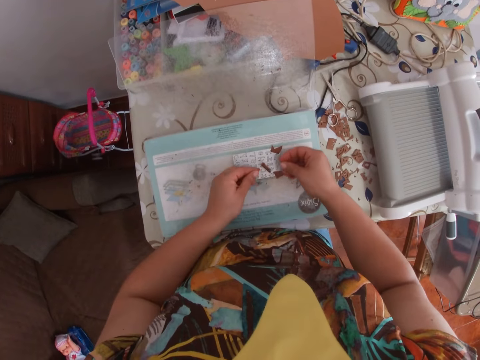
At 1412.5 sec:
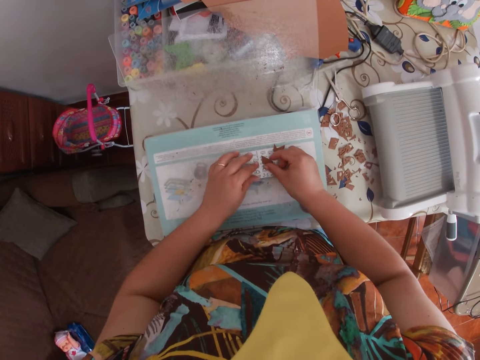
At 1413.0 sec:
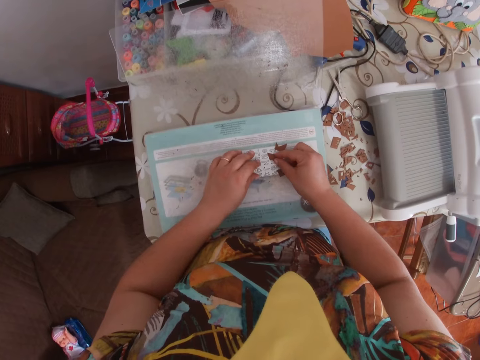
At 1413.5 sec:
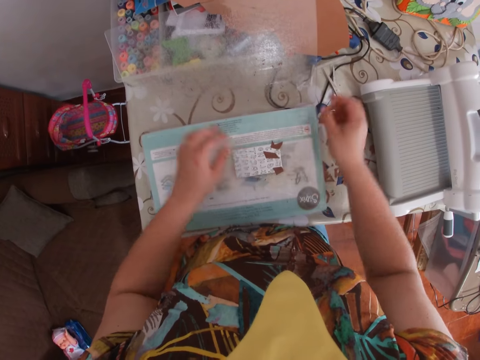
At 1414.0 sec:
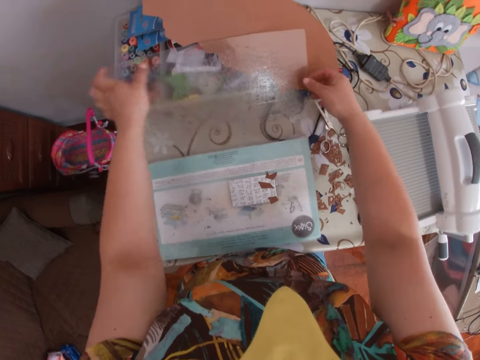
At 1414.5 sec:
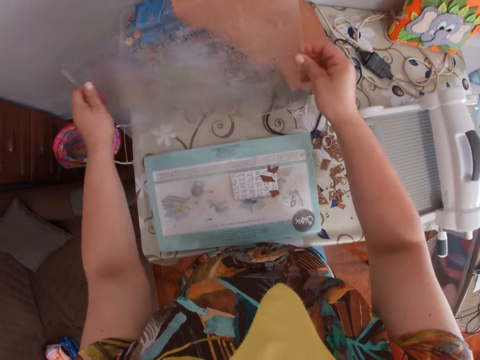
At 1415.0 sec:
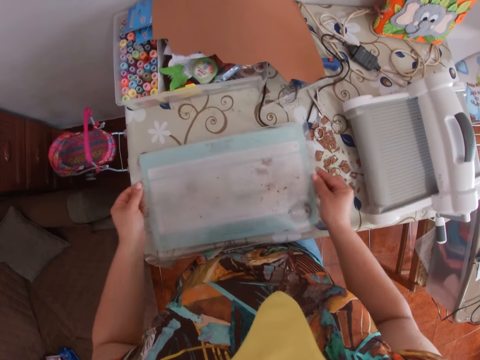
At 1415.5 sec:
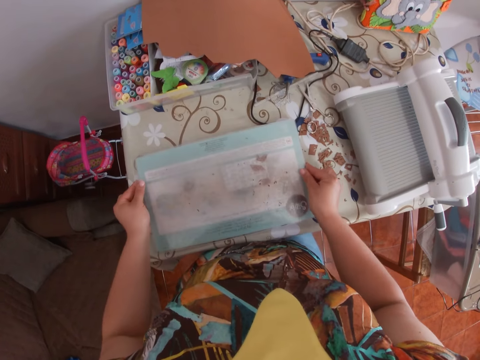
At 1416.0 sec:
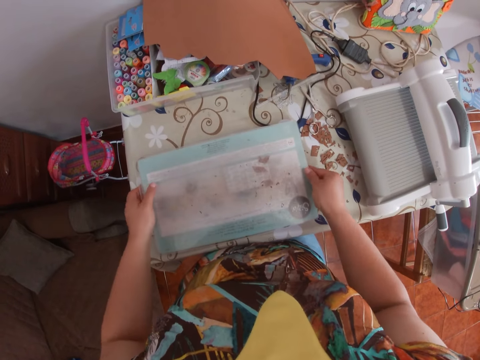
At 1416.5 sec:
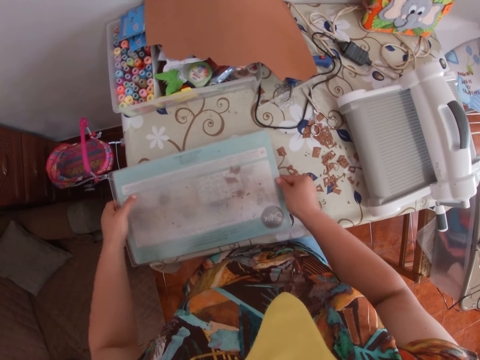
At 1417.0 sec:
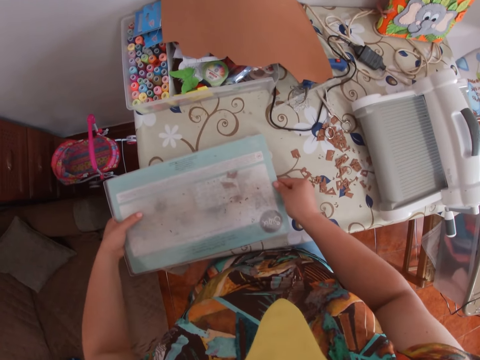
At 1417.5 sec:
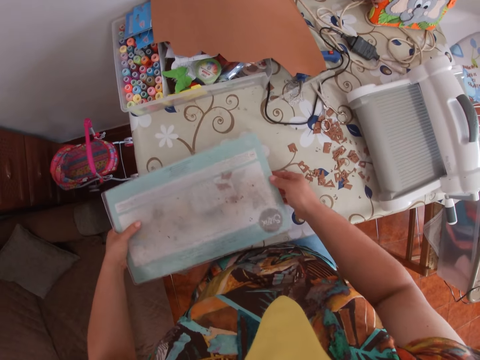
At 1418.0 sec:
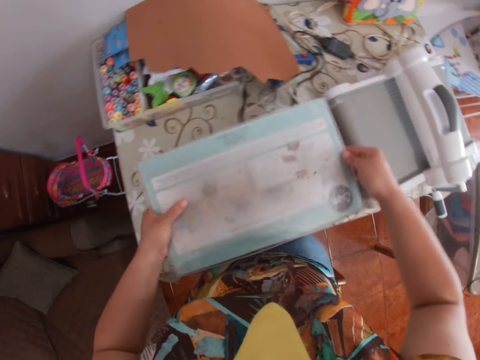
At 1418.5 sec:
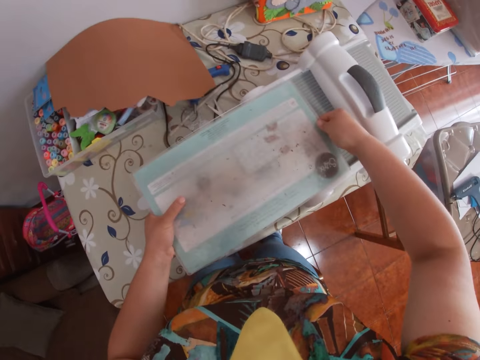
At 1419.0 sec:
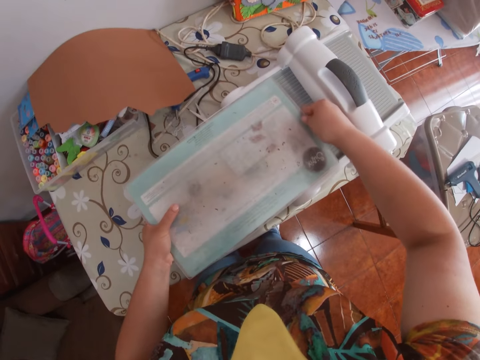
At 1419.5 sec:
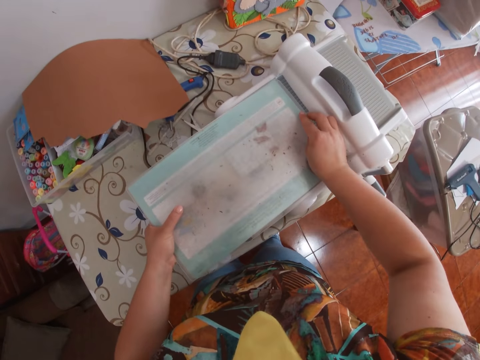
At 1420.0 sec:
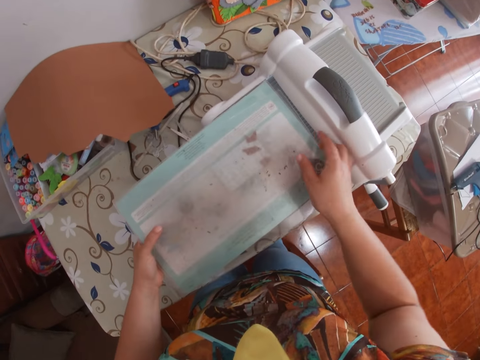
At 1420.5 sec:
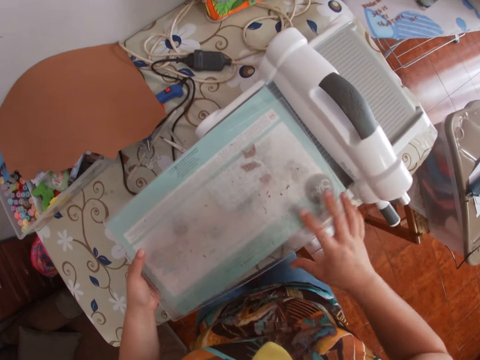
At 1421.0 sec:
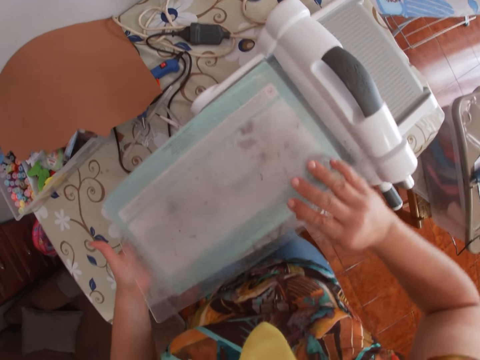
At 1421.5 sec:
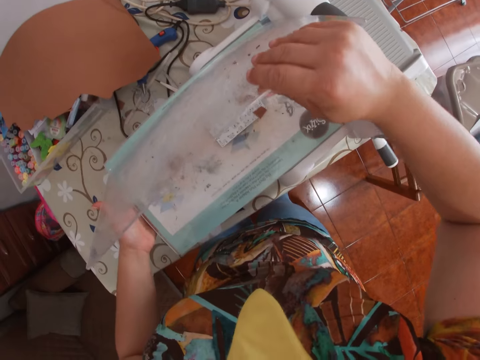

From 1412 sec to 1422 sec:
The camera wearer drops the scissors in her right hand on the table. She places the small piece of paper on the acrylic block with both hands. She covers the inkpad with its glass counterpart with both hands. She picks plastic paper from the table. She places the inkpad from the table onto the embossing machine.

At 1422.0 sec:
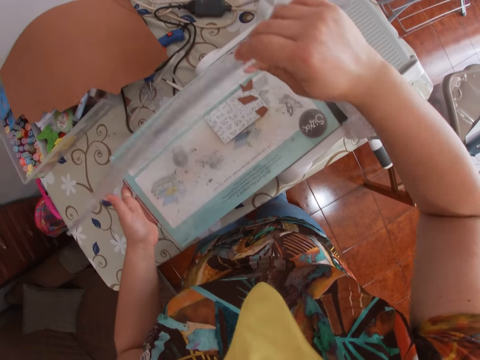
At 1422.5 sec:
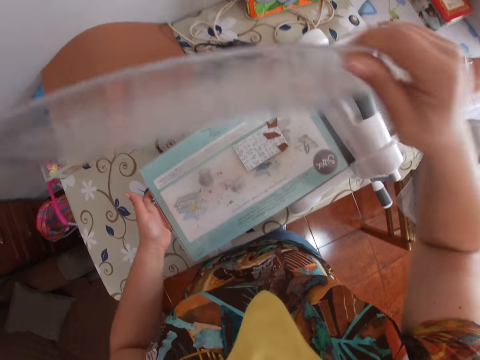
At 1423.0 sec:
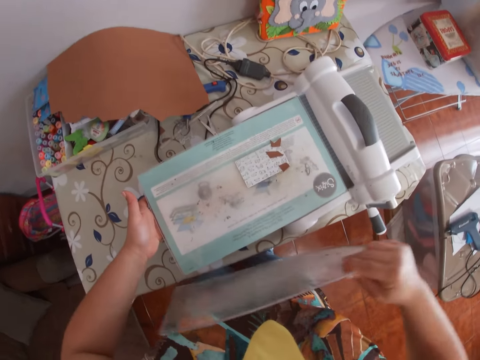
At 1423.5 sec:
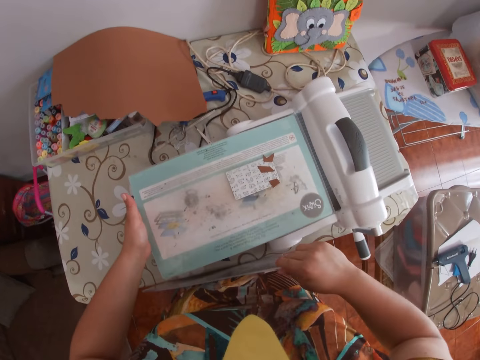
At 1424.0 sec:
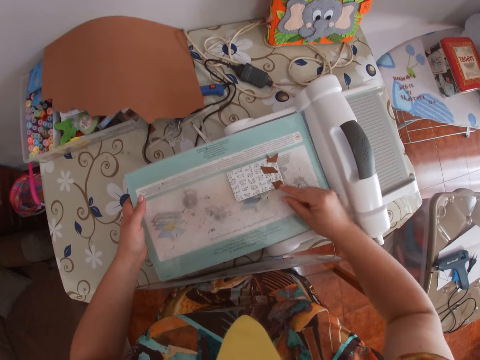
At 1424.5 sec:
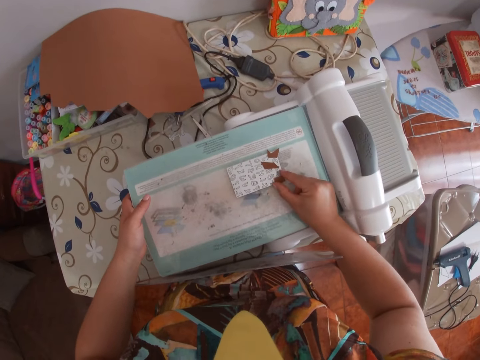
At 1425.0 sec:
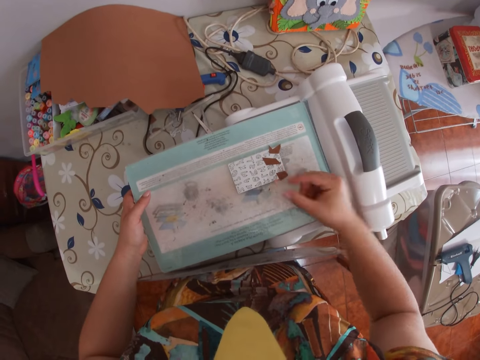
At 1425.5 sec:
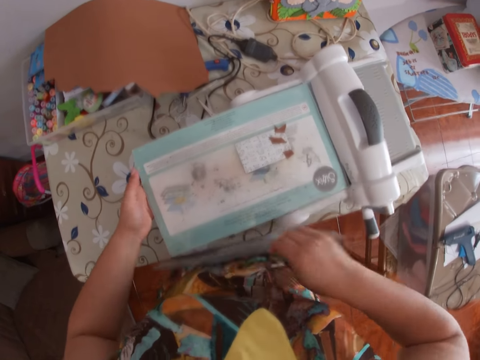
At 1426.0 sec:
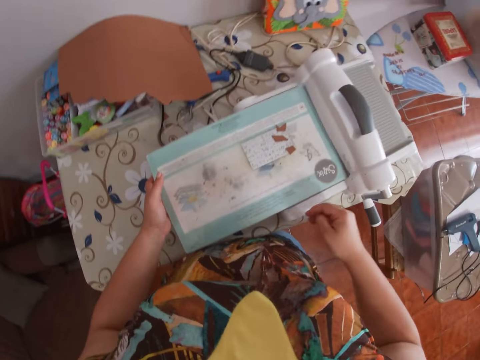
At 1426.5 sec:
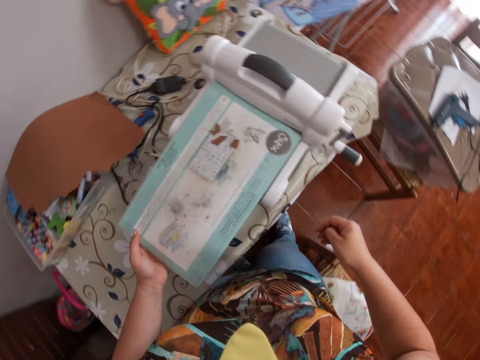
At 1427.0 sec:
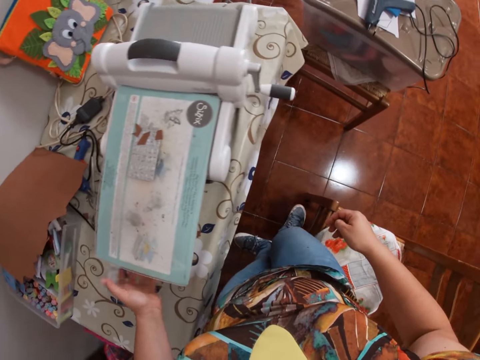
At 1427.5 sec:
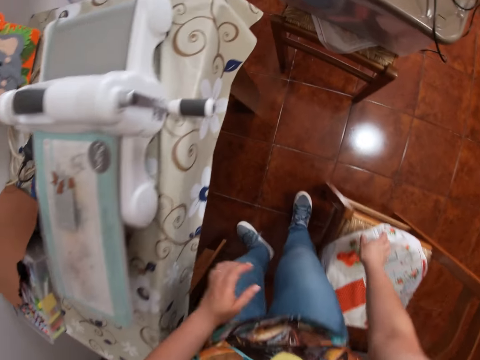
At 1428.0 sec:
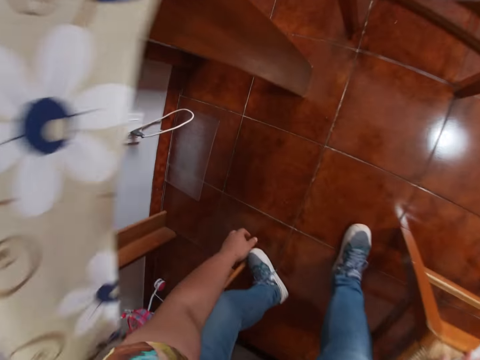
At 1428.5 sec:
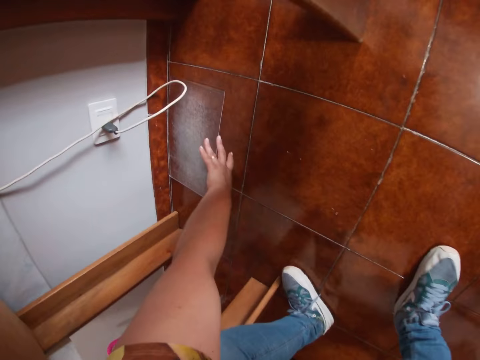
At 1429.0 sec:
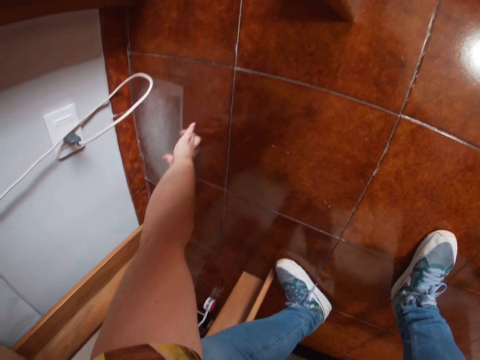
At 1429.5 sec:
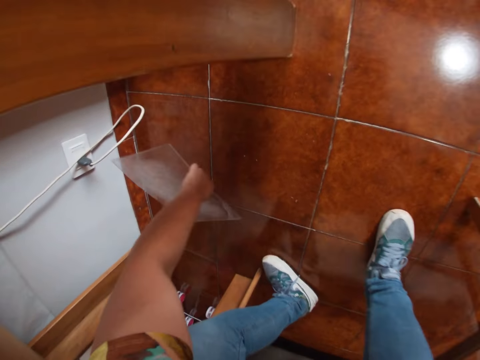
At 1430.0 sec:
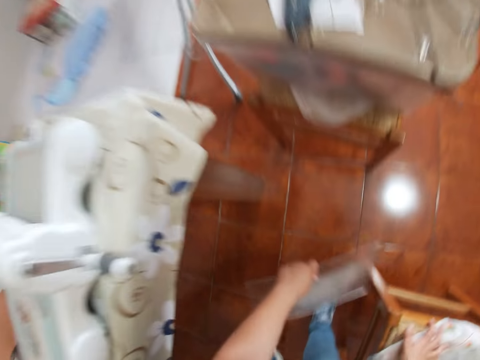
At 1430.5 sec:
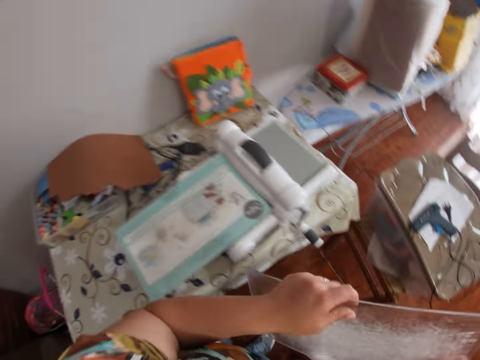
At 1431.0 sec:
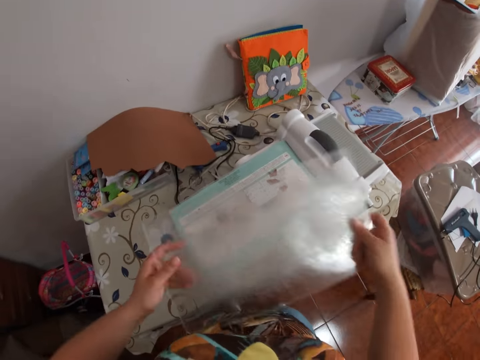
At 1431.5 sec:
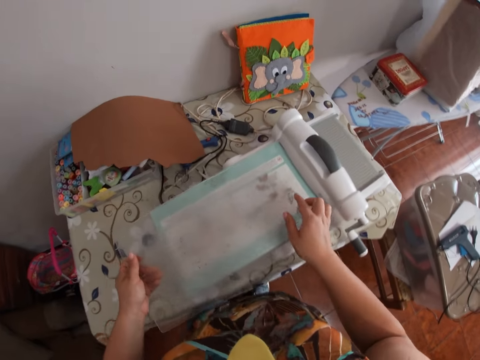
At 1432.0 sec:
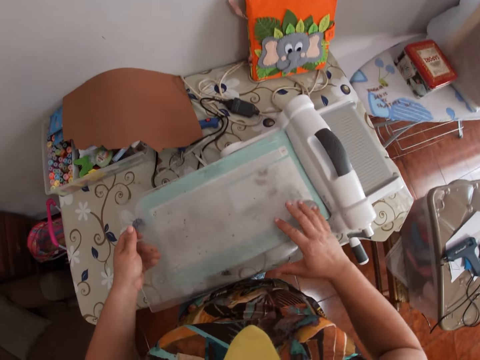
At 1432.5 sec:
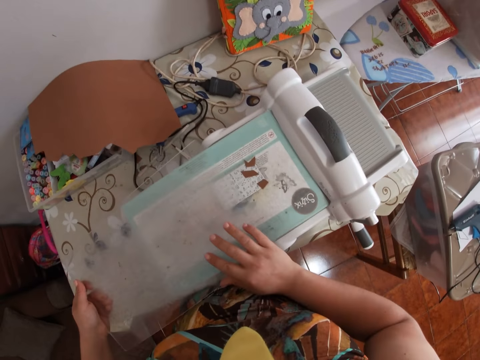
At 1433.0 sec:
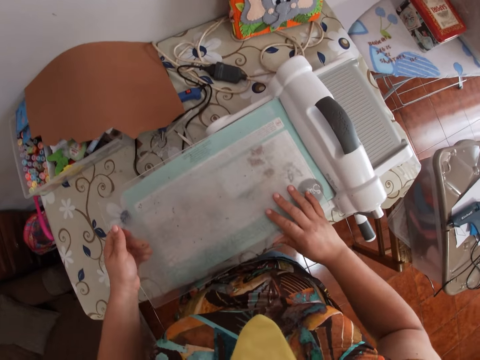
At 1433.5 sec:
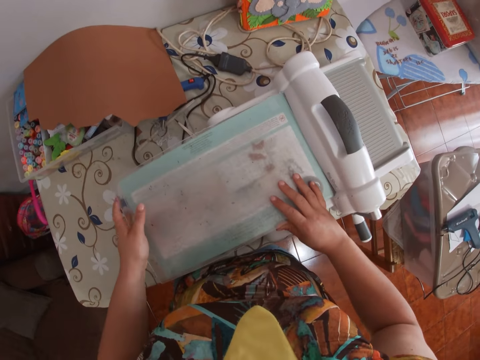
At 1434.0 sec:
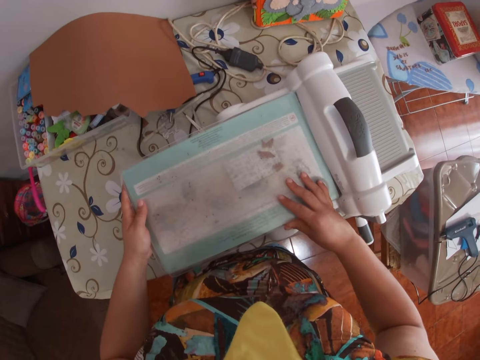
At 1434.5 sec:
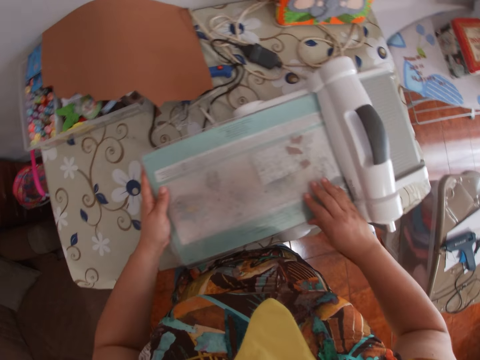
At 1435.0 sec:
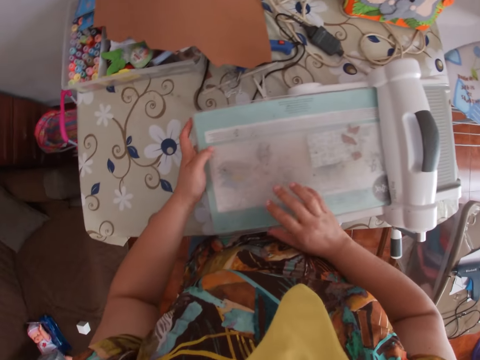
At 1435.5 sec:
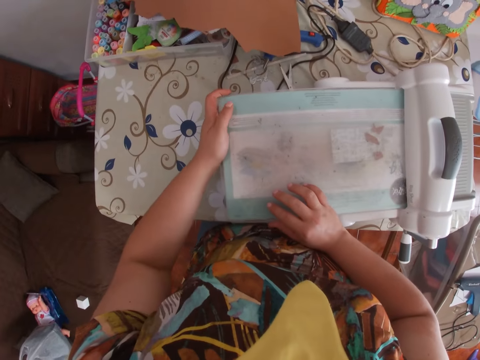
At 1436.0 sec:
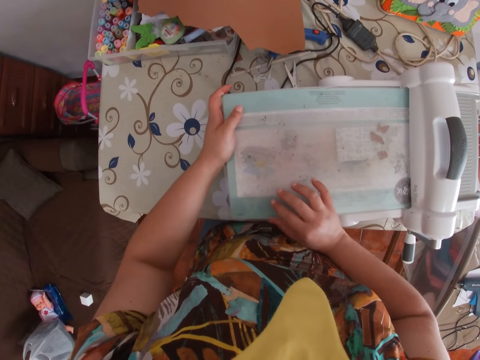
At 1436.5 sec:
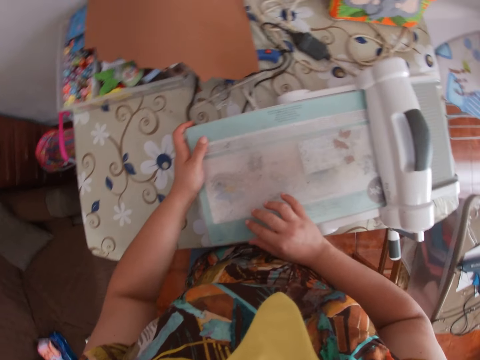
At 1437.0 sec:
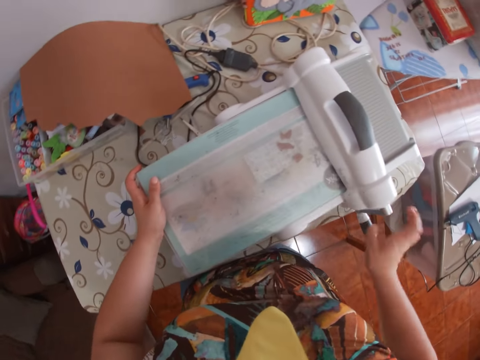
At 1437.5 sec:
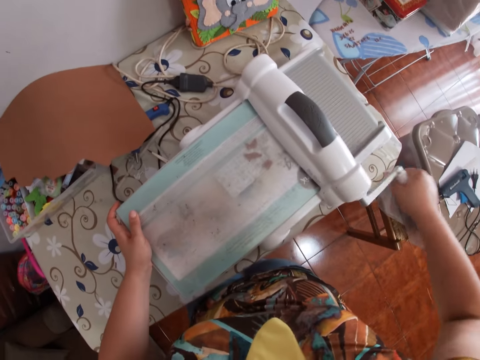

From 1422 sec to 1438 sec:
The camera wearer picks the glass of the inkpad. She pulls paper from the paper package. She places the glass between her belly and the table. She adjusts the piece of paper on the acrylic block with her right hand. She drops the glass between her belly and the table on the floor. She picks the glass from the floor with her left hand. She places the glass onto the inkpad with both hands. She slides the inkpad into the embossing machine with both hands.
